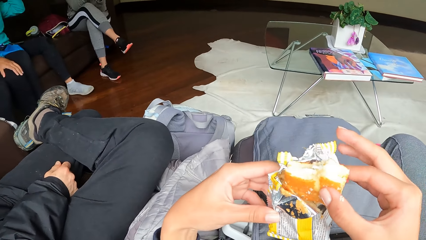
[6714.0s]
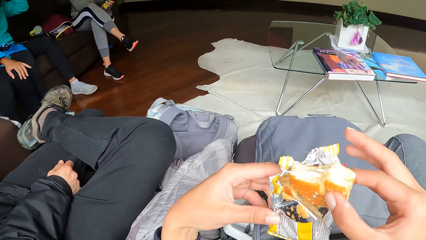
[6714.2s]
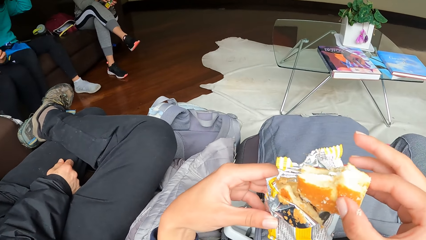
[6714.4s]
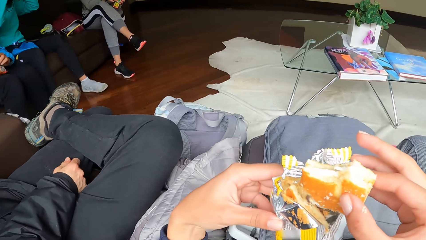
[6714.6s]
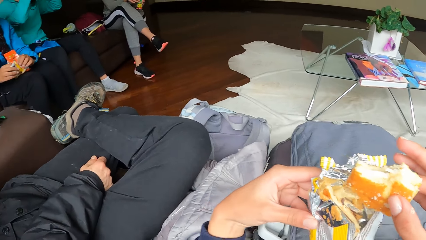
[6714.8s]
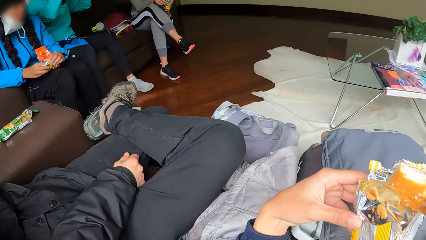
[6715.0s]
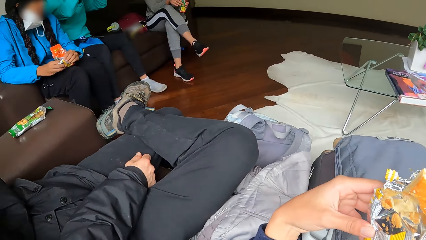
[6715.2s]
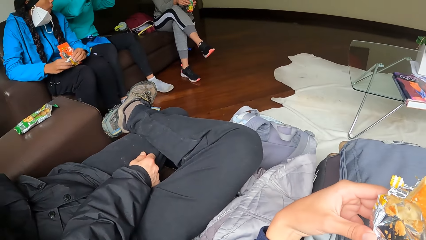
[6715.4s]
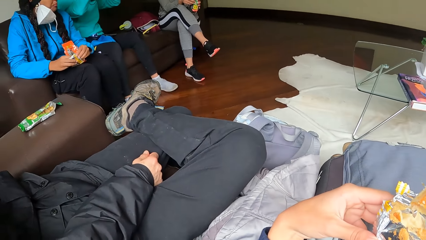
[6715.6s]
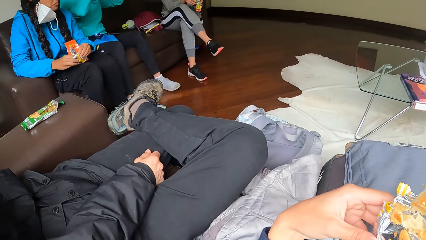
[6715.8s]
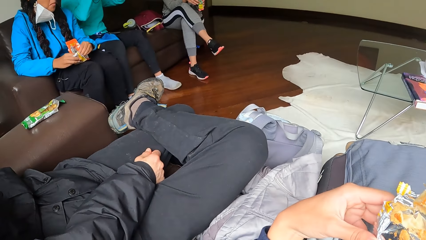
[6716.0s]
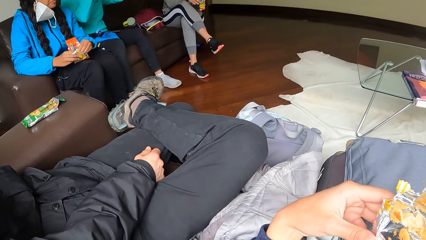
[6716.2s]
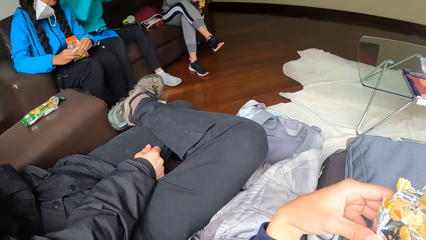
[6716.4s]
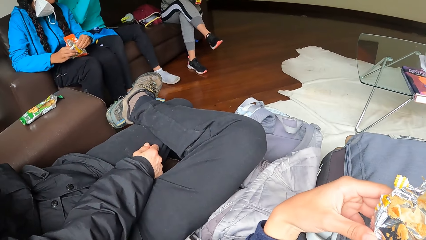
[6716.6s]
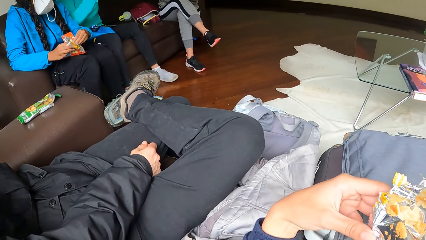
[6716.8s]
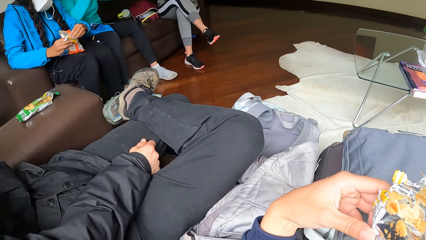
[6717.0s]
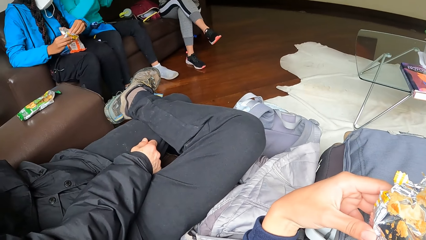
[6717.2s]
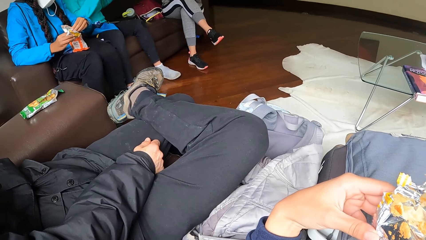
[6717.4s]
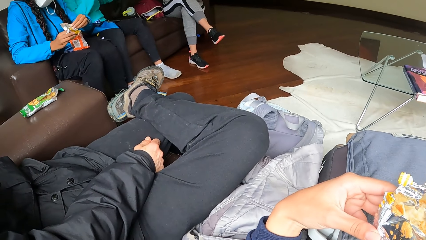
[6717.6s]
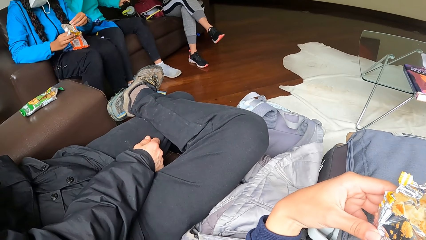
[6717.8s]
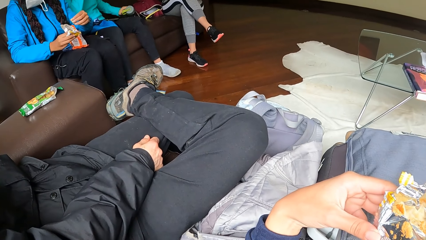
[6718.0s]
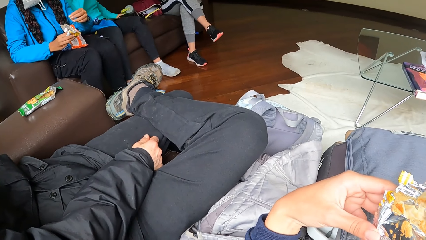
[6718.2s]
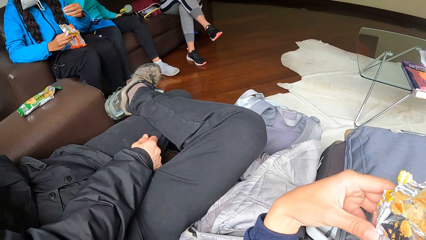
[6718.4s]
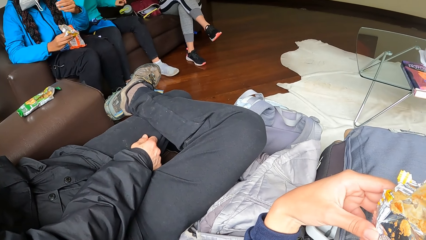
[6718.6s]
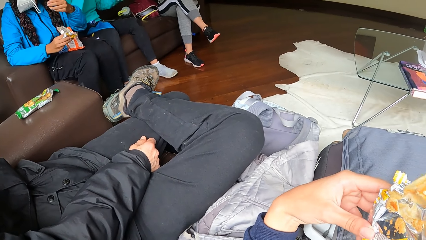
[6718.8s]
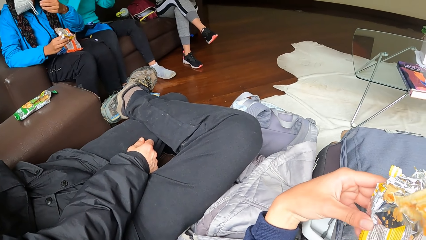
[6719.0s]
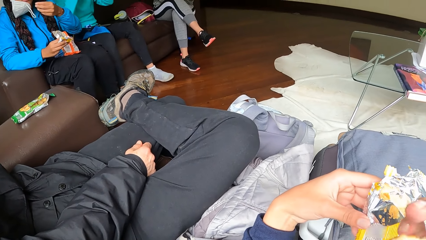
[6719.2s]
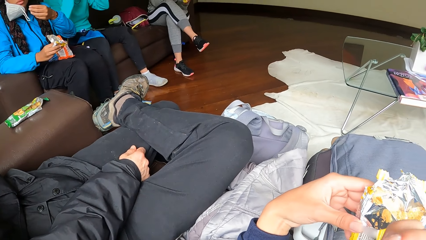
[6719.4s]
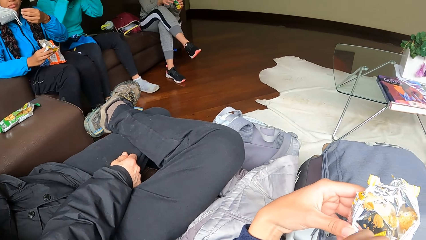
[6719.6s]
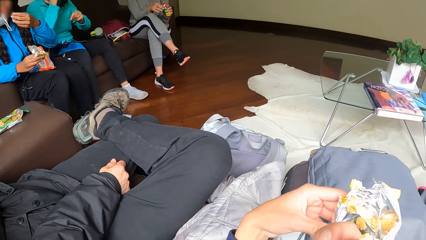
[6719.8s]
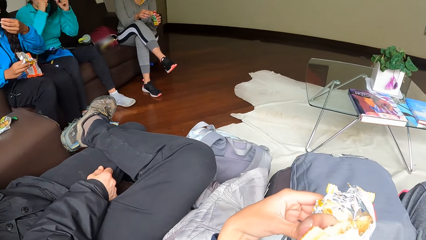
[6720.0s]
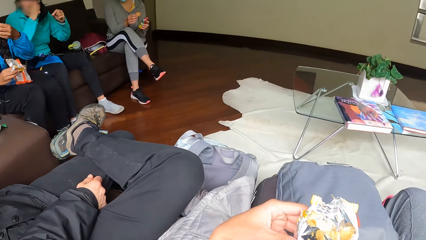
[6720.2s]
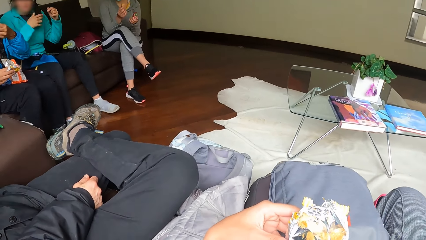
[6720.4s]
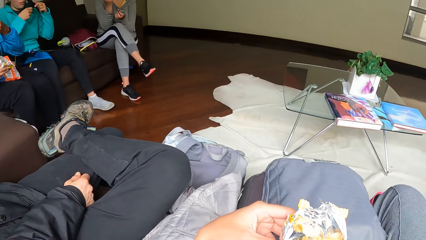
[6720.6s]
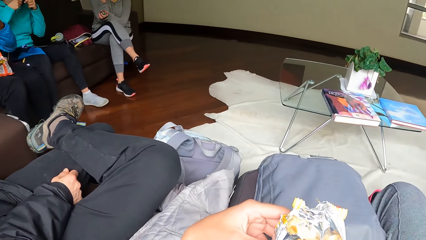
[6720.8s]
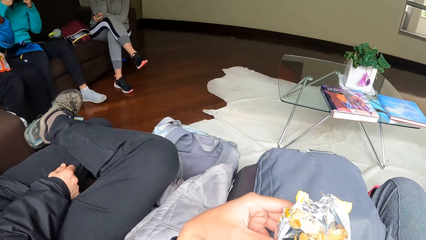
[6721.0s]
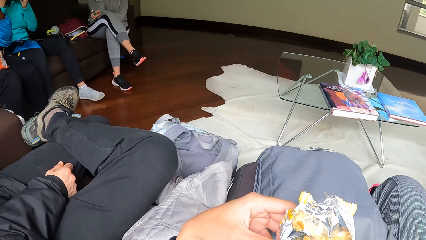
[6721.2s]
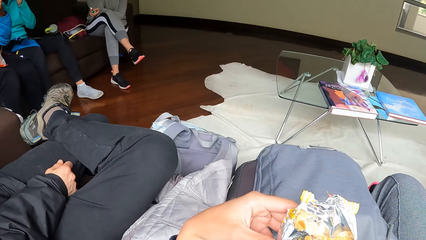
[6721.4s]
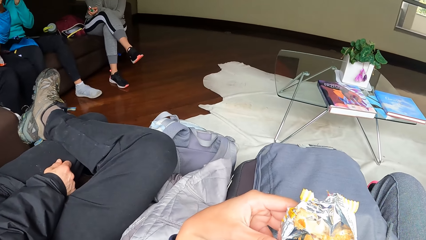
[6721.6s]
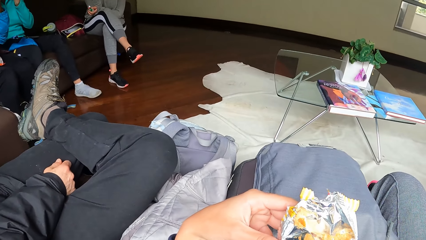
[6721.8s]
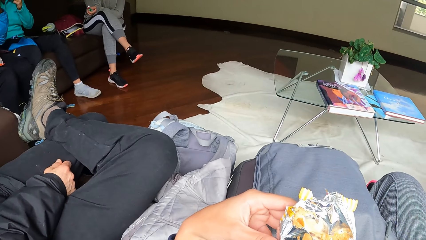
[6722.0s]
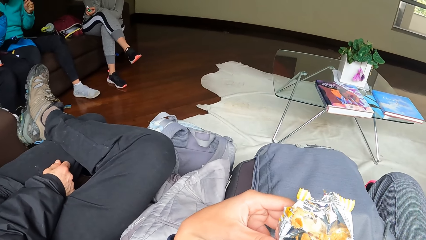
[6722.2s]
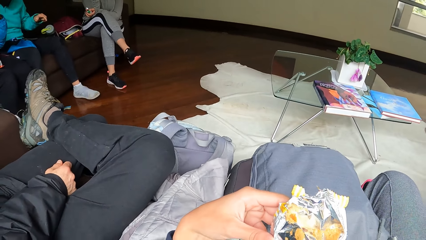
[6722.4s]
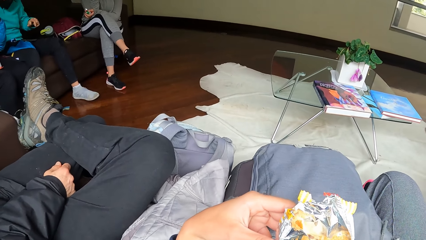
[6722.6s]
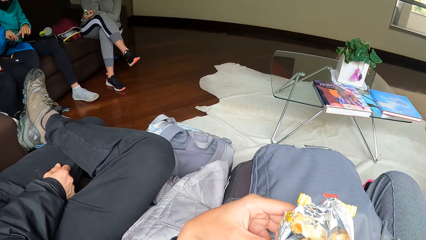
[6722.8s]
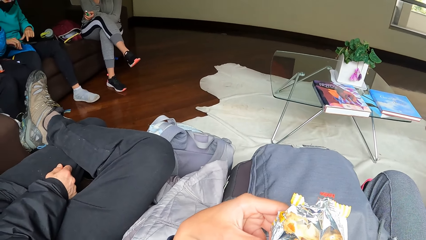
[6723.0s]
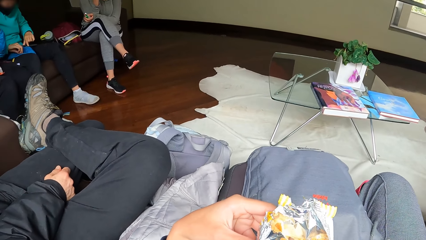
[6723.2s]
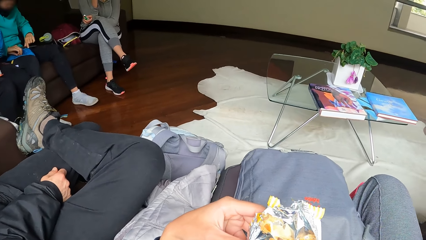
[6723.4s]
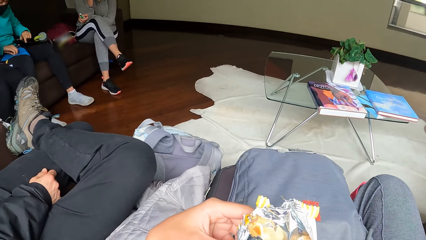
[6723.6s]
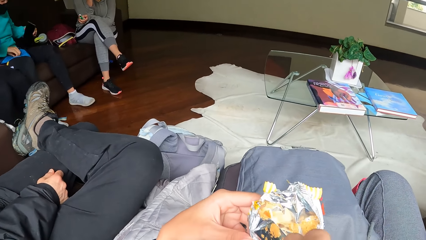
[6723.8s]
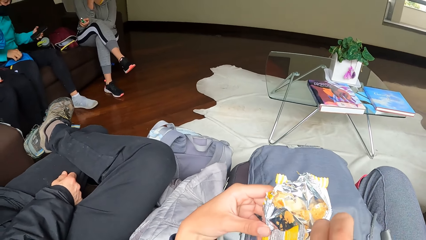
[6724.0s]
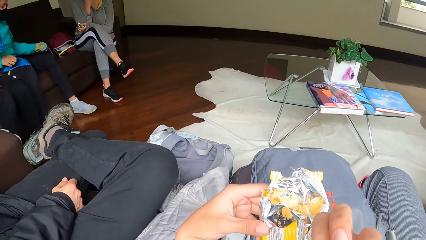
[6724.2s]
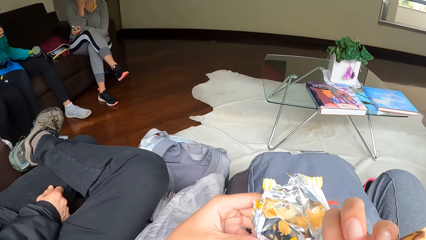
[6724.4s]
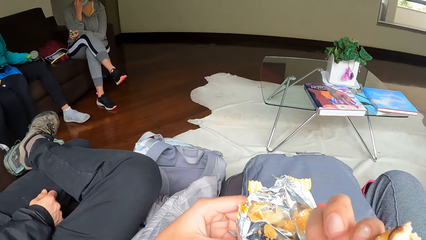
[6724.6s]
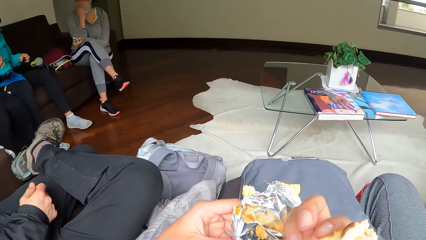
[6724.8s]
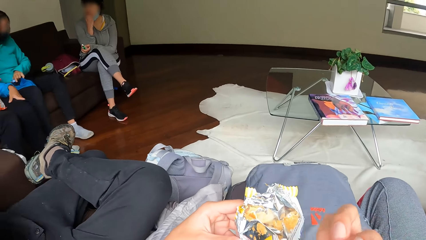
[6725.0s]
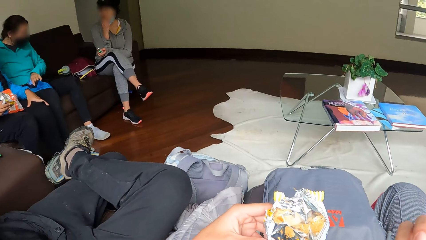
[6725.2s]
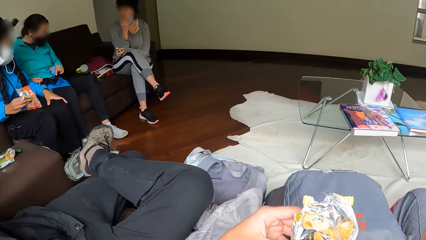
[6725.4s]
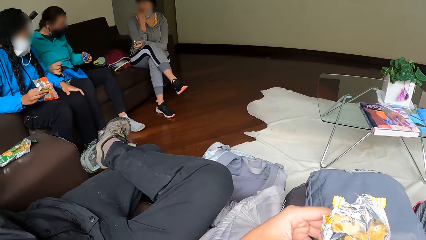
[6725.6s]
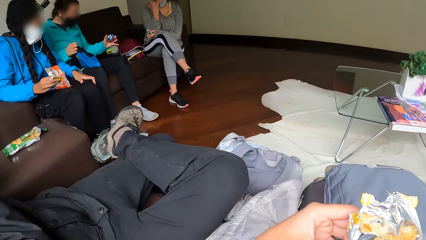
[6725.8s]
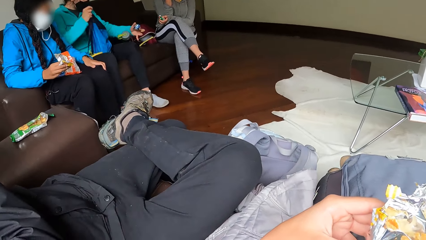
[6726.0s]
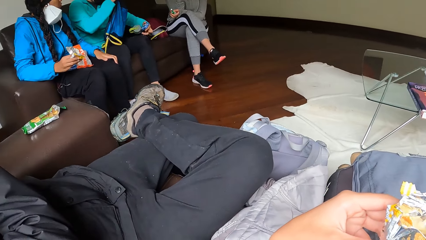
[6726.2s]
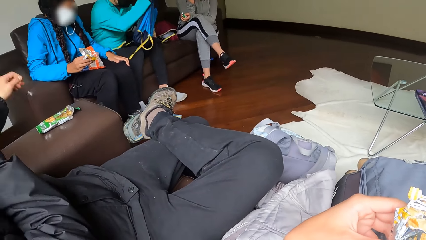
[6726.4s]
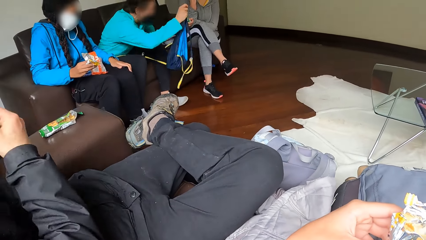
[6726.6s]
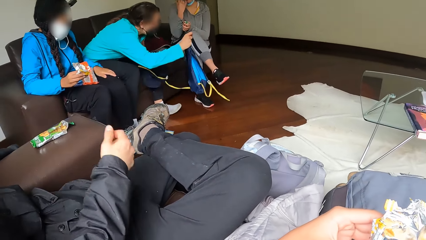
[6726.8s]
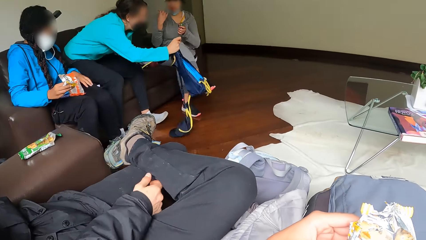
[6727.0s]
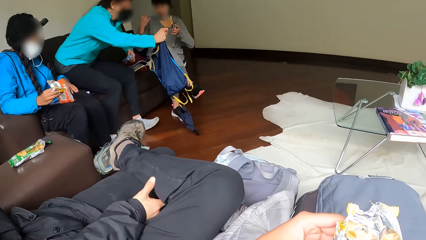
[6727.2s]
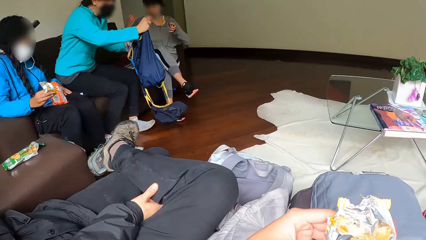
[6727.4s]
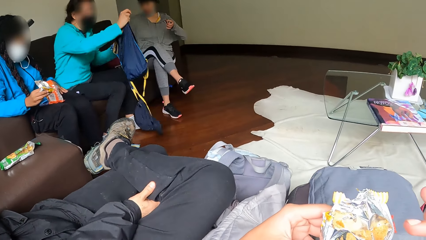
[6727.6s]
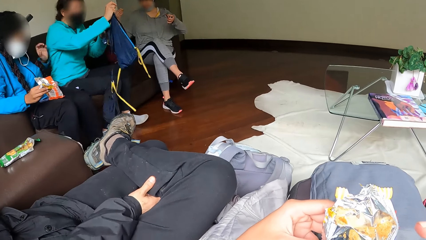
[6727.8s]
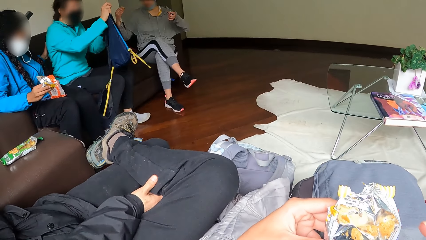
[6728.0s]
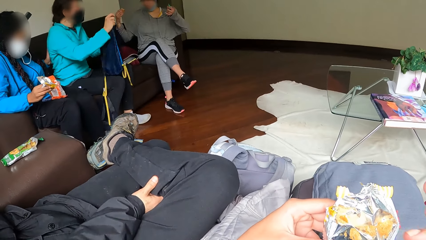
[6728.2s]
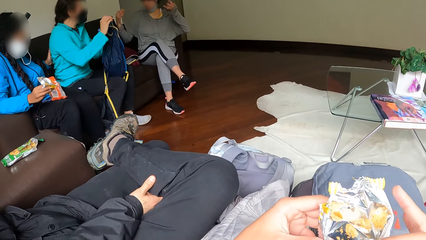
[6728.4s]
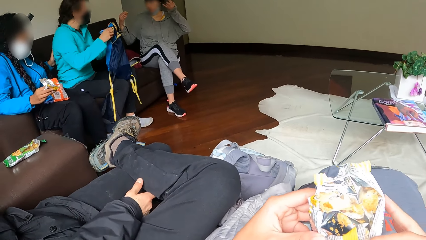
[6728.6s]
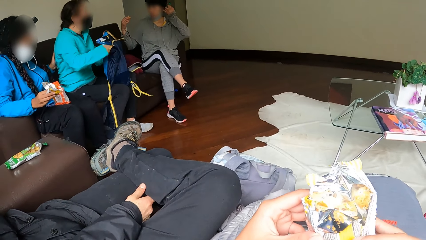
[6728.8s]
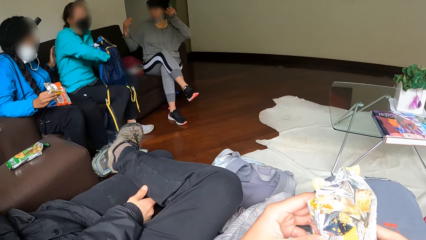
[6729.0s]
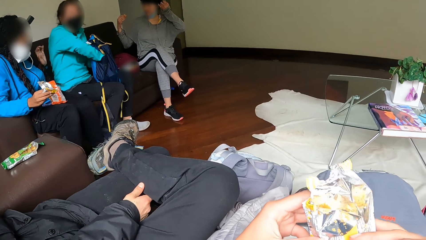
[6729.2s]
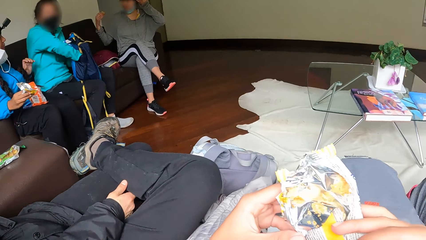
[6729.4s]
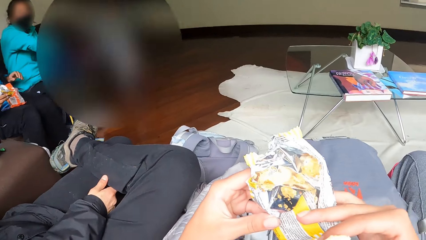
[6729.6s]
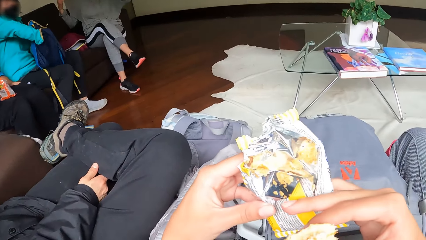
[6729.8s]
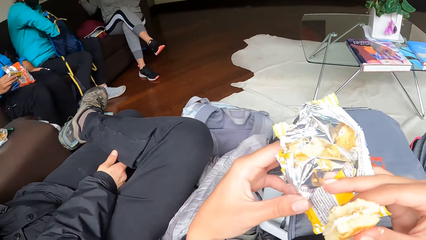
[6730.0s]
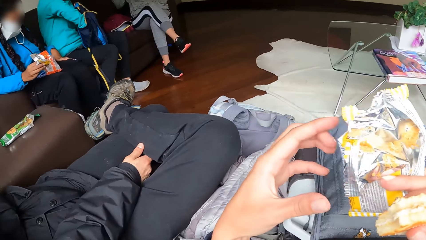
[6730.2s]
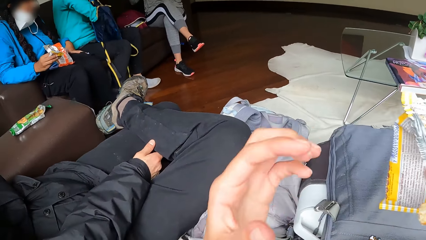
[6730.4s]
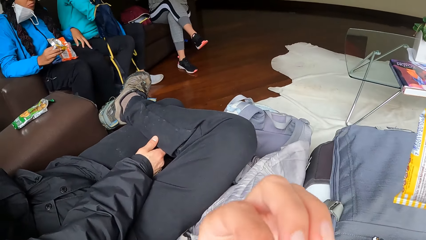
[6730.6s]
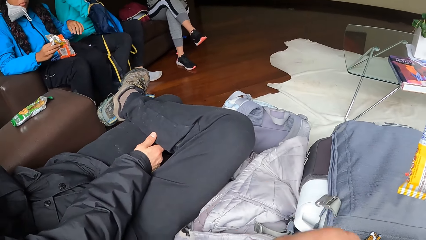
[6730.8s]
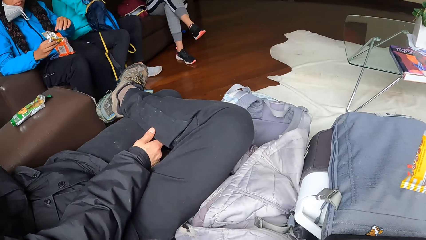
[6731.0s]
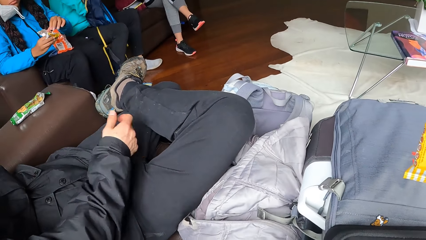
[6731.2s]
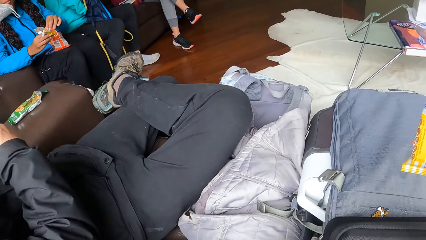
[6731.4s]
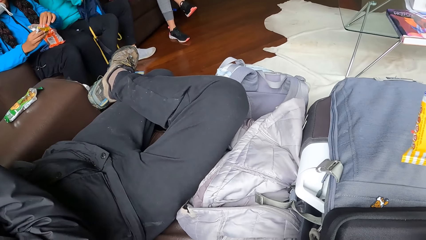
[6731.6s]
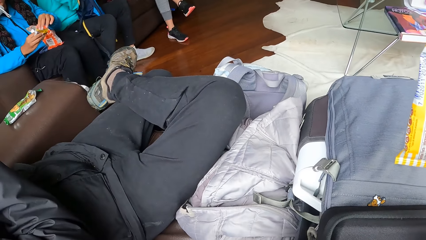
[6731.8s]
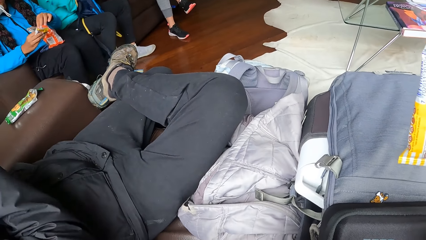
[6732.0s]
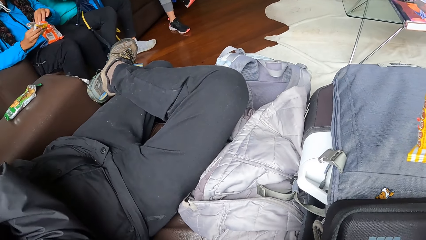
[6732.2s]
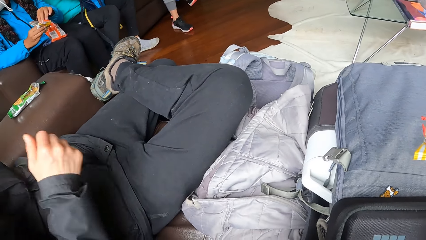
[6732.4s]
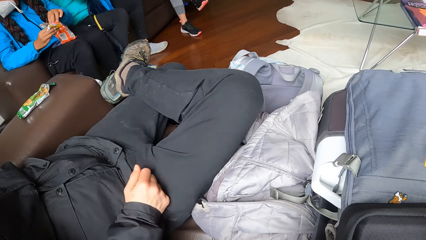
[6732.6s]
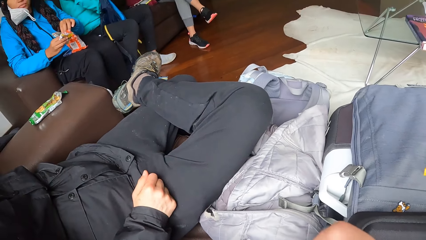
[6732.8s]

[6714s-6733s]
The camera wearer removes the biscuit from the paper. She eats the biscuit with her right hand. A woman drops a phone on the chair with her left hand. The woman adjusts her seat and shuffles through a bag with her right hand. The camera wearer touches her face with her left hand.
